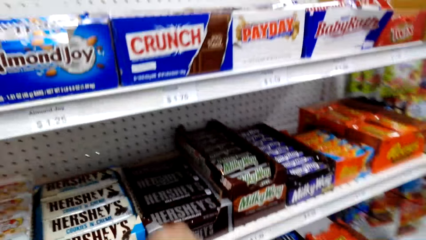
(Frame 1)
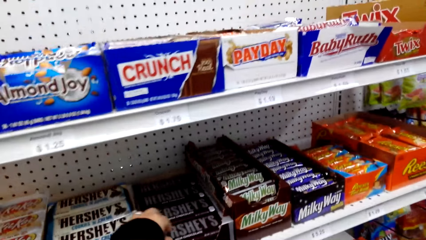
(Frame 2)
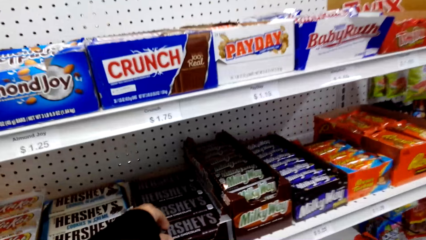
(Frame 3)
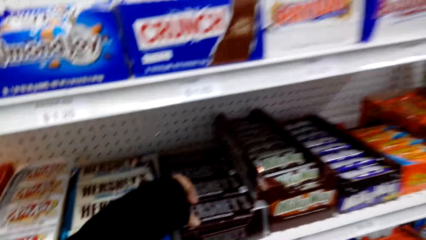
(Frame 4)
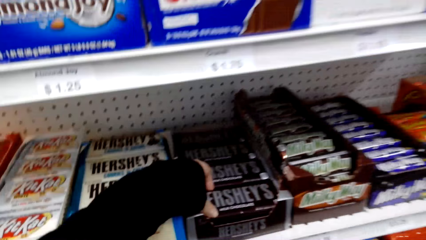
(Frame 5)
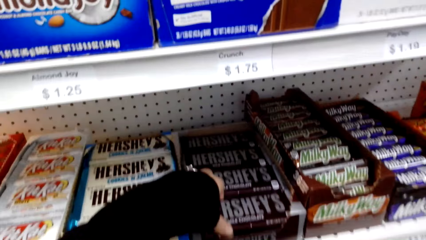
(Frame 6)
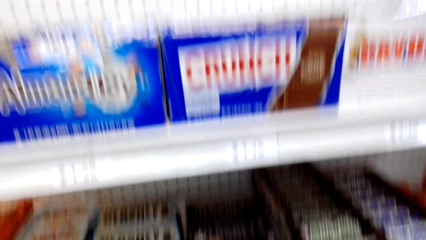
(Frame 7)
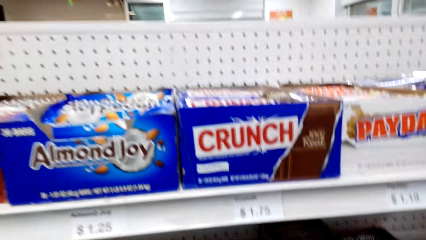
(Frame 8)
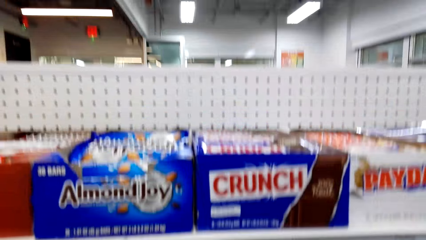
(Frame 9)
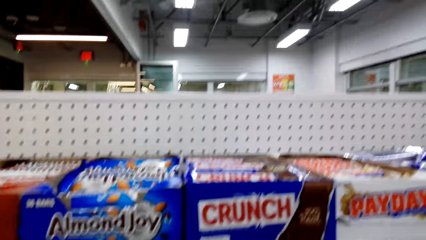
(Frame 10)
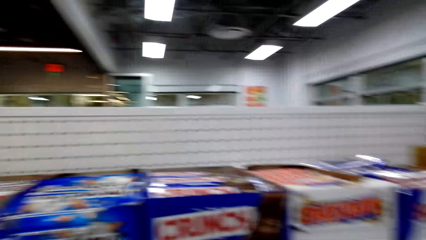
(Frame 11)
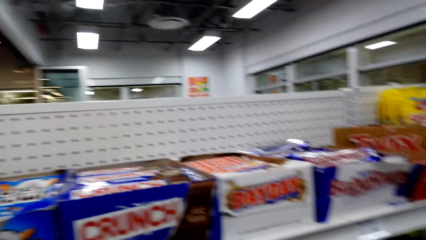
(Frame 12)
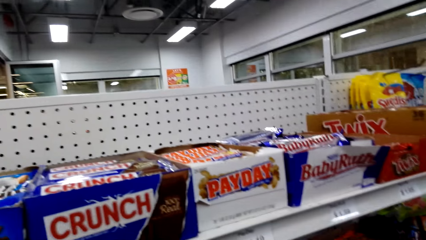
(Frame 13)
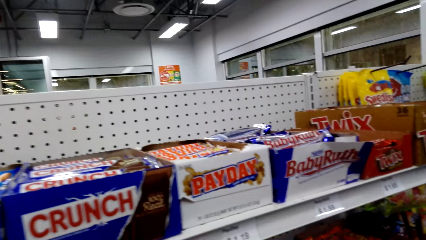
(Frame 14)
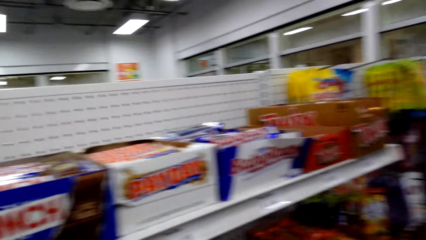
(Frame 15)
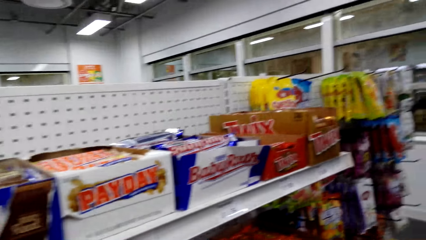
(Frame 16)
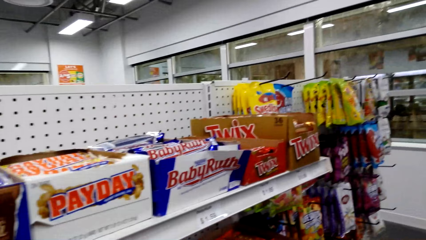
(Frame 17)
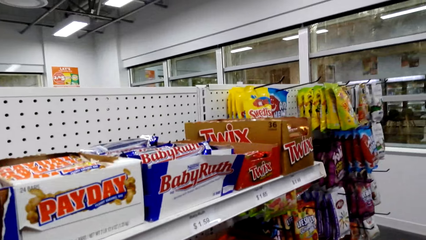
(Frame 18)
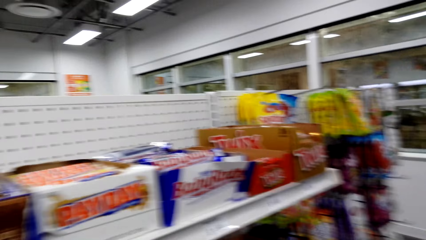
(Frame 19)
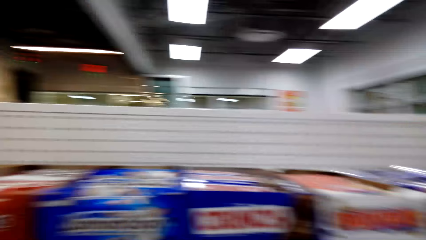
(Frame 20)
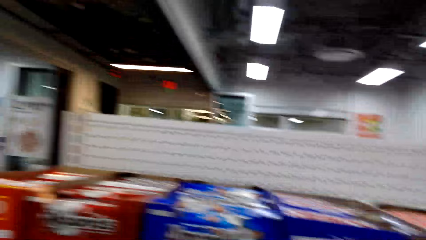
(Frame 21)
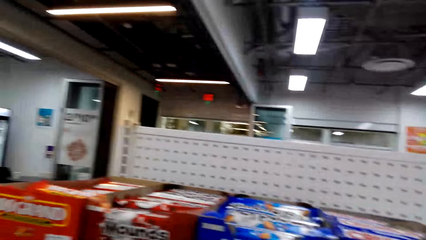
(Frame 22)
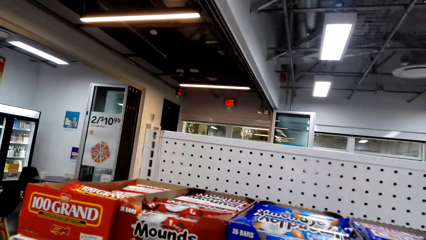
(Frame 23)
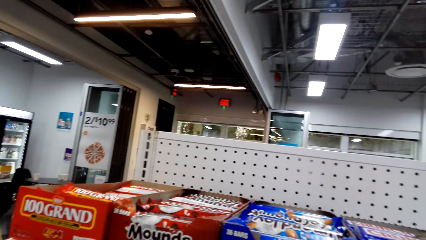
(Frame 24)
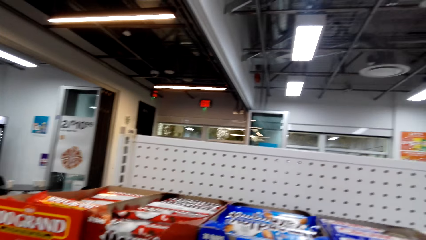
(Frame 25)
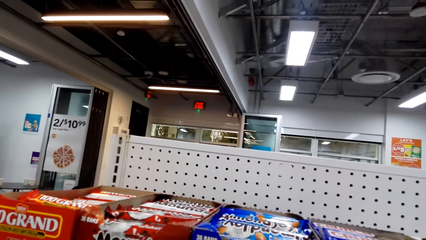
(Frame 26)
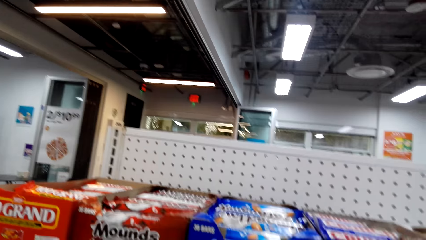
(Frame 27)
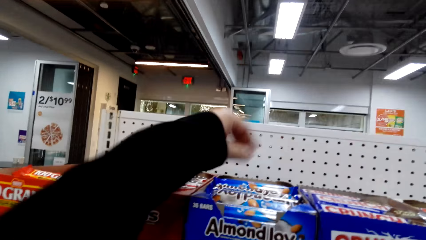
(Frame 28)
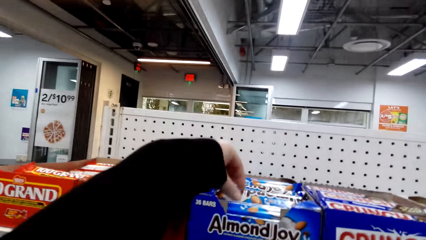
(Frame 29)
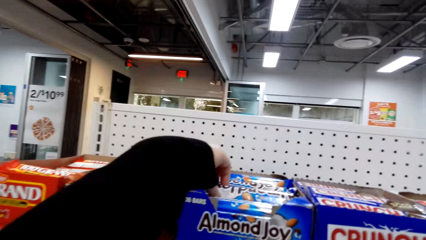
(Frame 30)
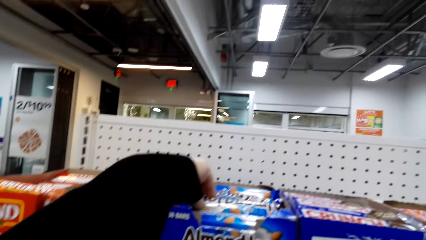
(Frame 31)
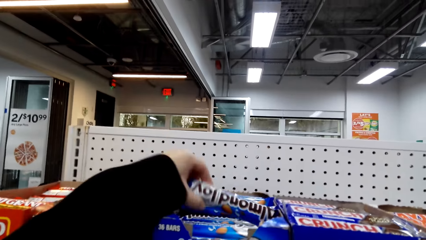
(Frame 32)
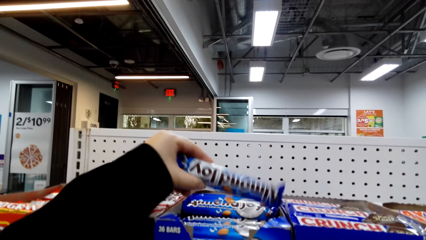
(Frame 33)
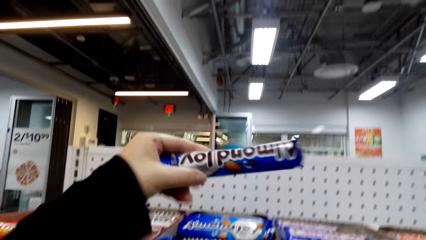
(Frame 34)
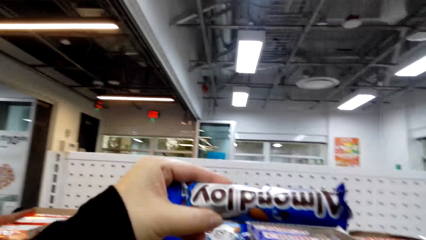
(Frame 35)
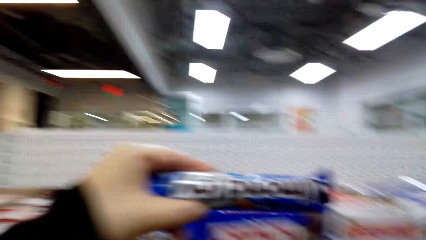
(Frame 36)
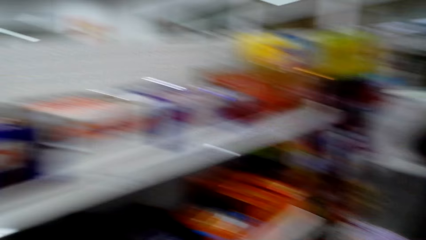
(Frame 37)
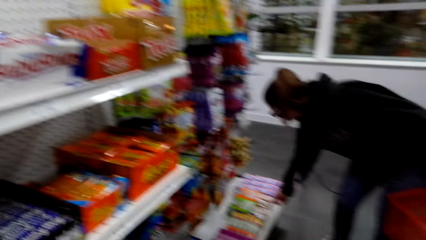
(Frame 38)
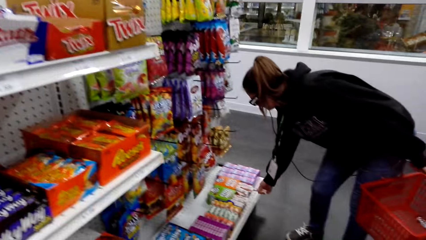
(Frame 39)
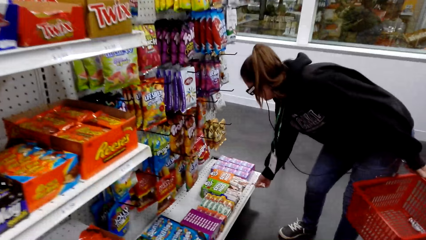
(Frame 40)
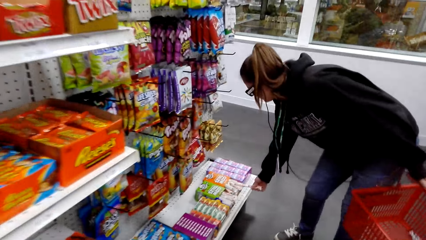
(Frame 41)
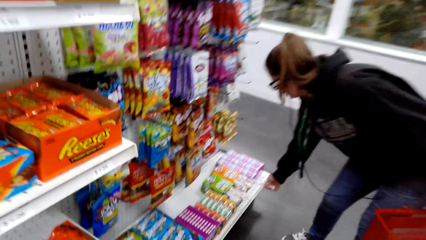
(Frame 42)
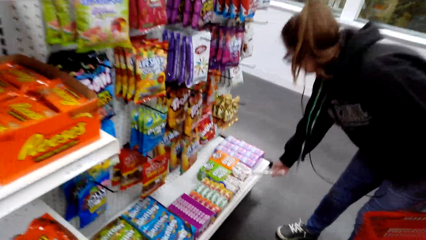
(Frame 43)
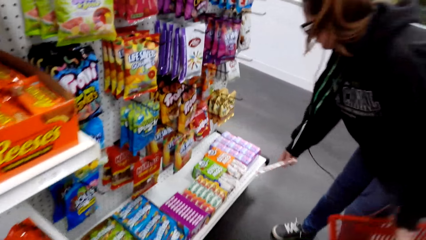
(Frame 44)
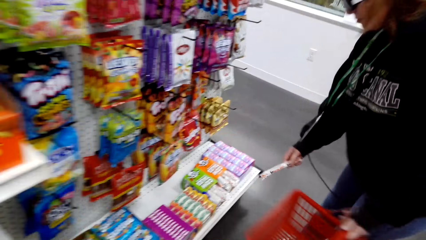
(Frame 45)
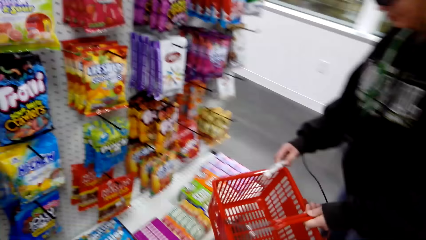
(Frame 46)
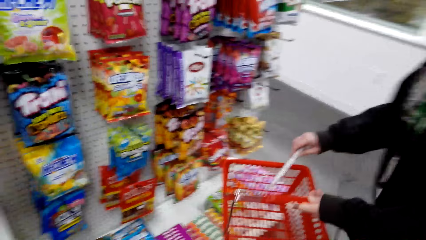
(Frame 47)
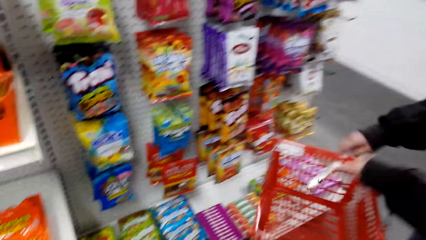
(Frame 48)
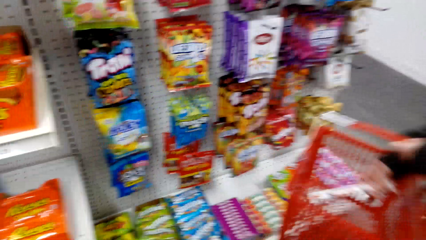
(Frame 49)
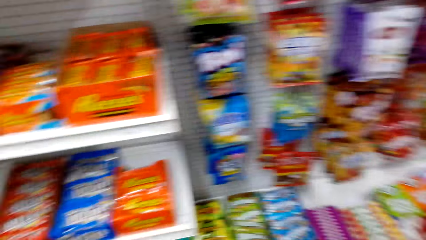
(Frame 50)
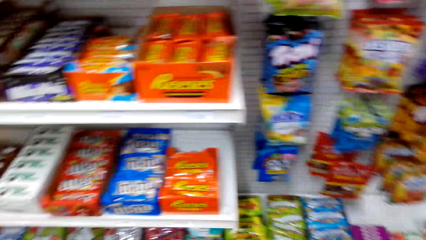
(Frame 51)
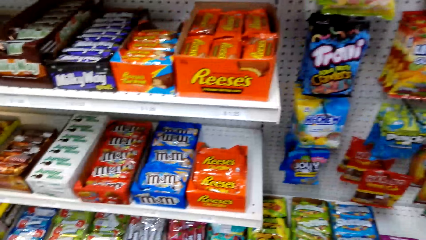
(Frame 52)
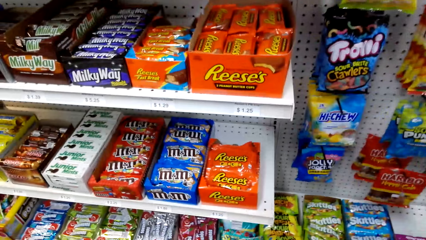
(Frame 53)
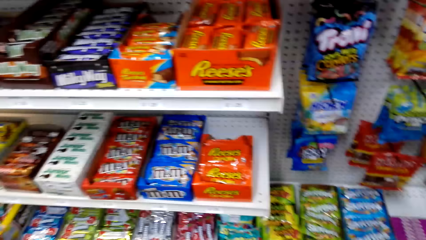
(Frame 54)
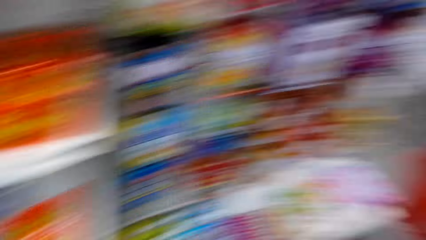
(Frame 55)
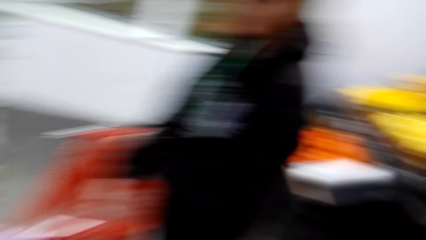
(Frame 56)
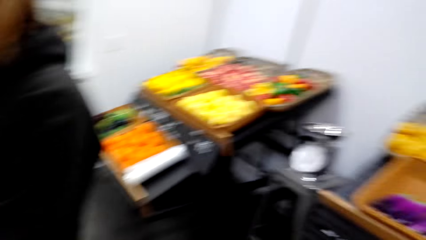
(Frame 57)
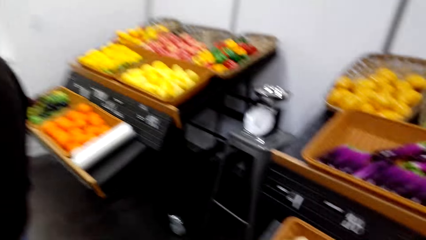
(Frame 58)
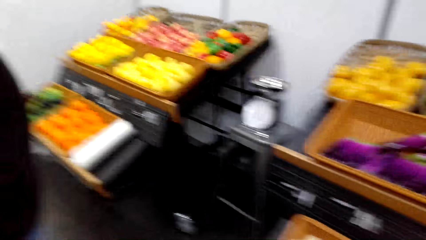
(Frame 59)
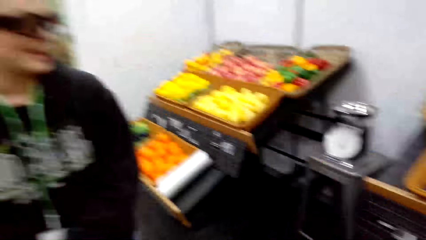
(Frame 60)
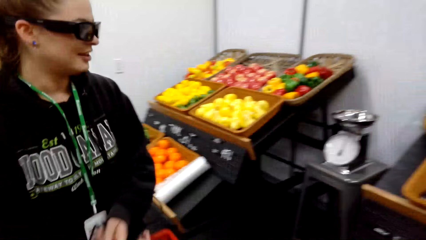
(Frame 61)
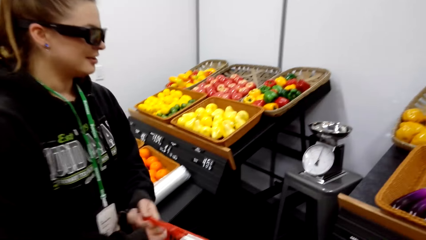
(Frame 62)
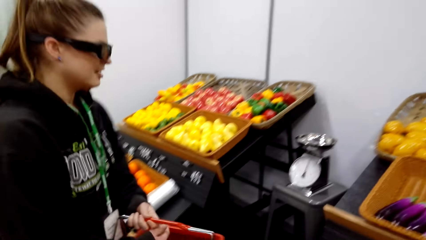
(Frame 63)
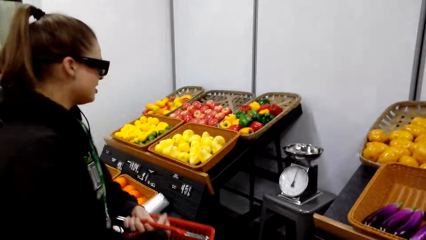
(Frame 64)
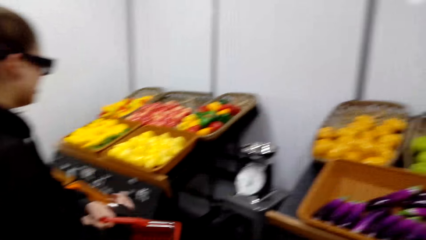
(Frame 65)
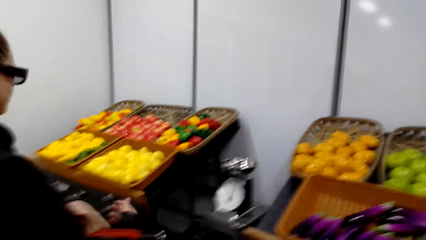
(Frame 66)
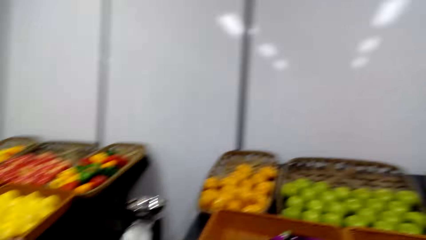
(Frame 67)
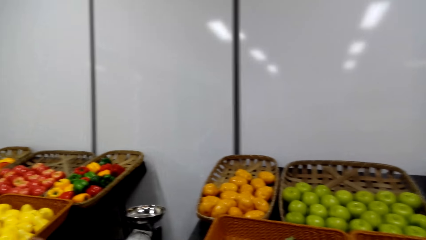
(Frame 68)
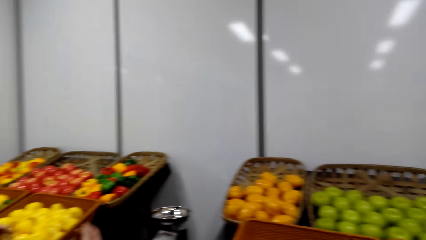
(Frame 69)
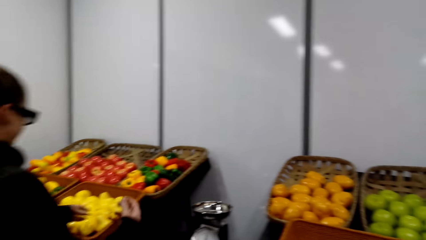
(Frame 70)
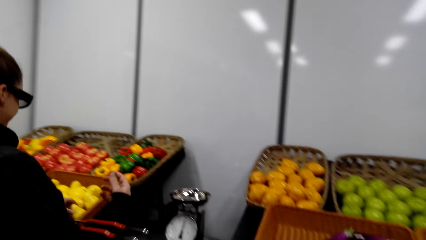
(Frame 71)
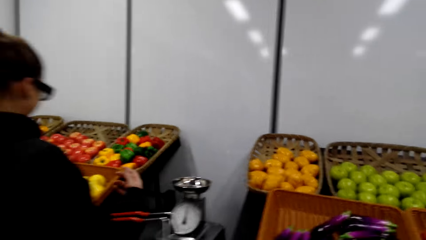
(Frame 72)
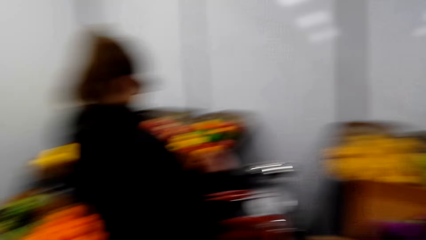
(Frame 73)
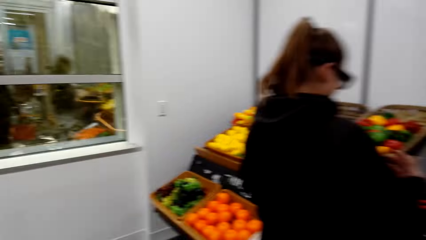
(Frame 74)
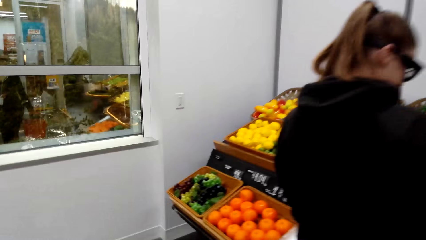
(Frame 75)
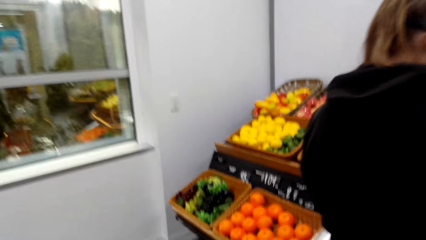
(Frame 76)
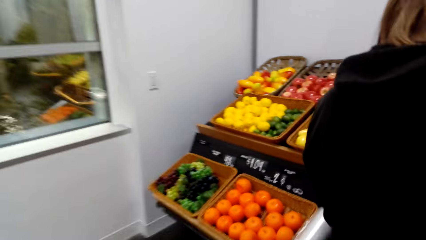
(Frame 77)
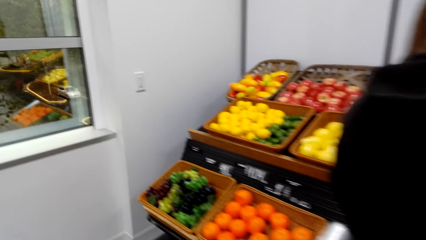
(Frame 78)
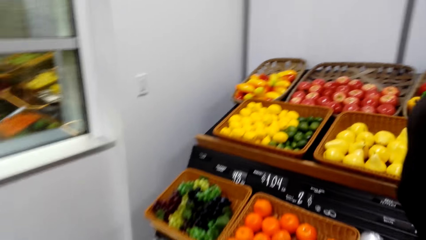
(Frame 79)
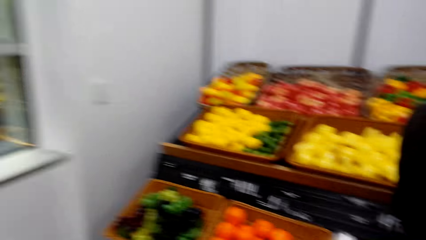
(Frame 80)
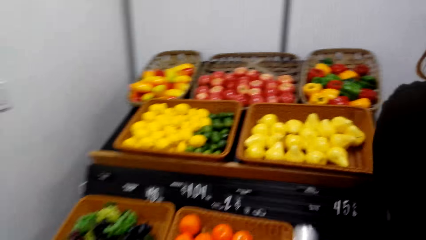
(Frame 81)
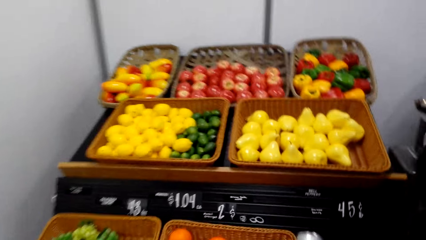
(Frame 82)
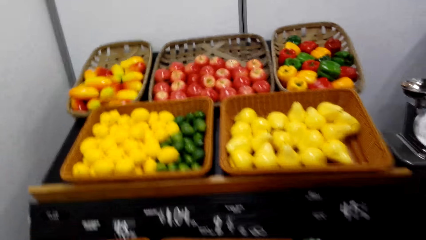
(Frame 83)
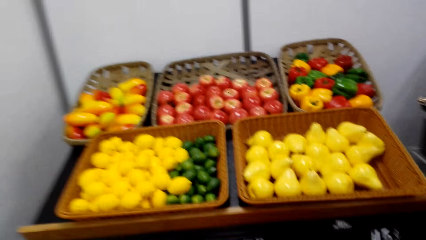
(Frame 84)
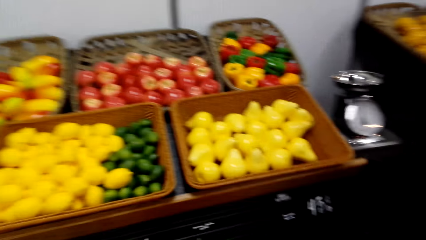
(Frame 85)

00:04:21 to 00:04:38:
The camera wearer picks up a packet of chocolate on a shelf. They look around. They stare at the shelf. They pick up a packet of almond on the shelf. A person picks up a packet of nuts on the shelf. The person puts the packet of nuts in a cart. The camera wearer moves the camera around the shelf. They walk in a supermarket. The person picks mangoes on a tray.
